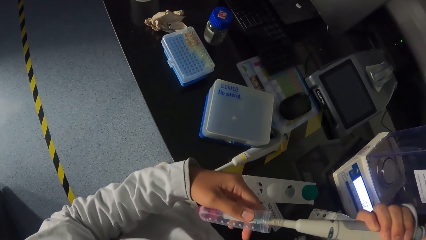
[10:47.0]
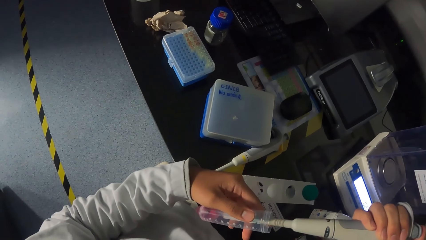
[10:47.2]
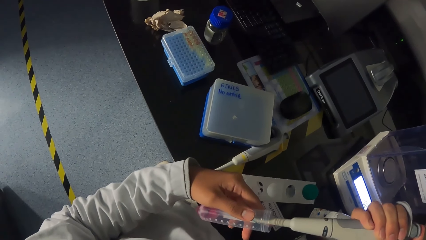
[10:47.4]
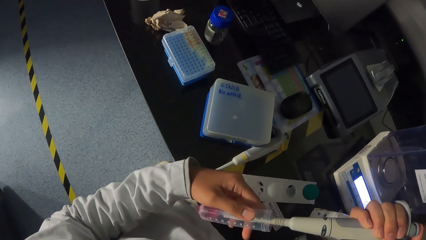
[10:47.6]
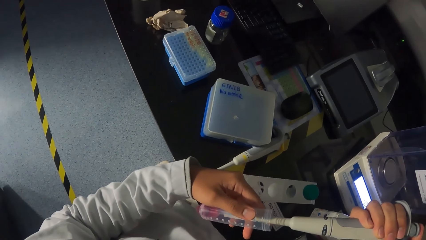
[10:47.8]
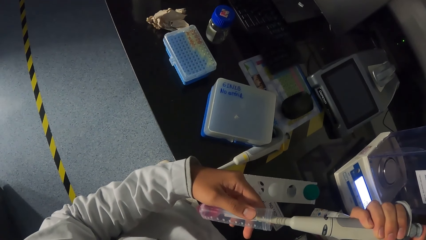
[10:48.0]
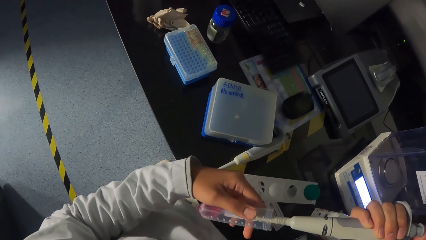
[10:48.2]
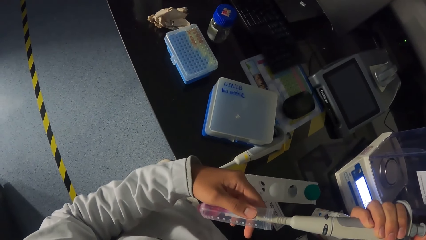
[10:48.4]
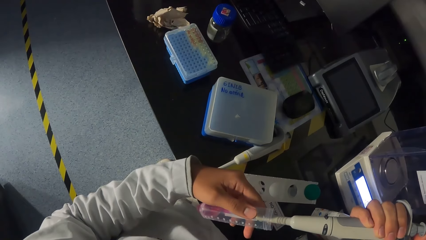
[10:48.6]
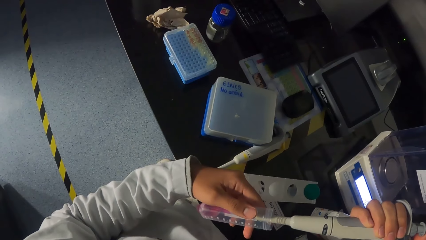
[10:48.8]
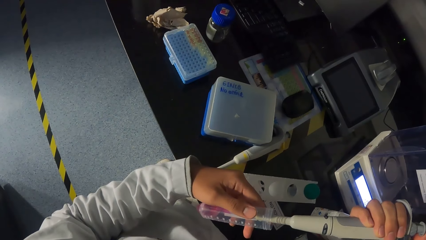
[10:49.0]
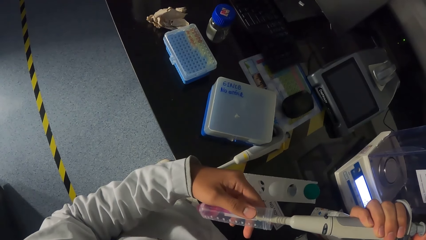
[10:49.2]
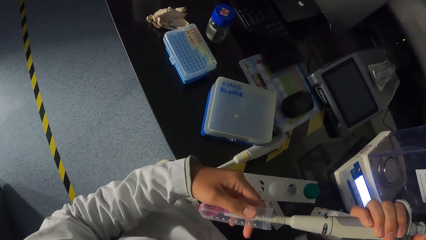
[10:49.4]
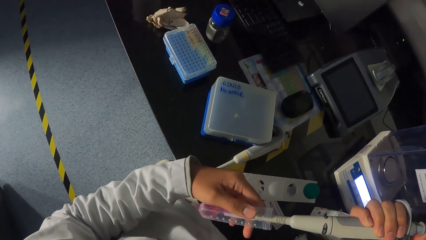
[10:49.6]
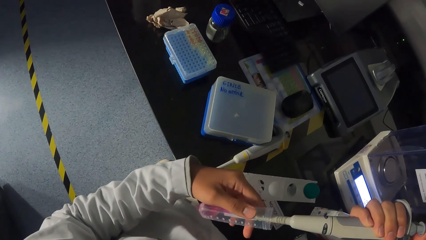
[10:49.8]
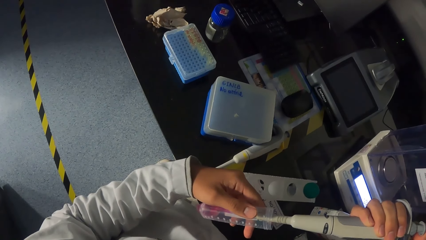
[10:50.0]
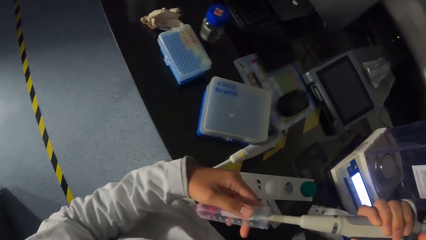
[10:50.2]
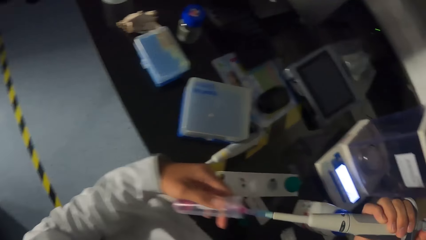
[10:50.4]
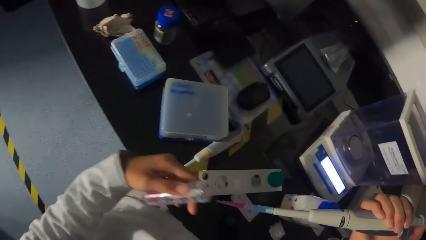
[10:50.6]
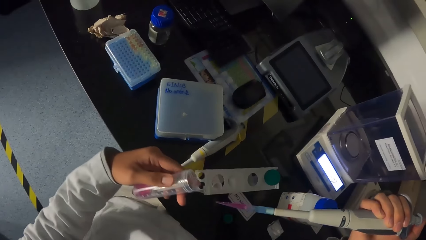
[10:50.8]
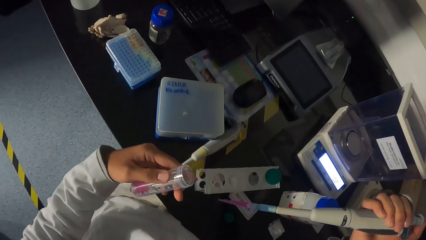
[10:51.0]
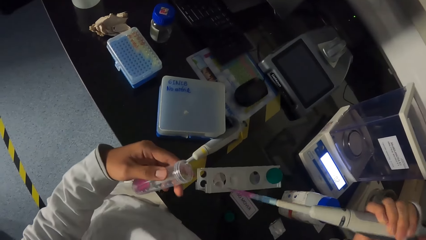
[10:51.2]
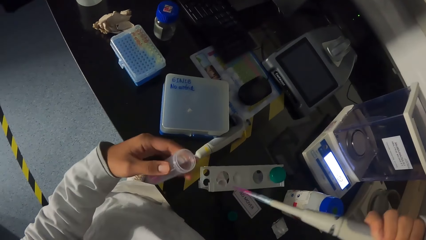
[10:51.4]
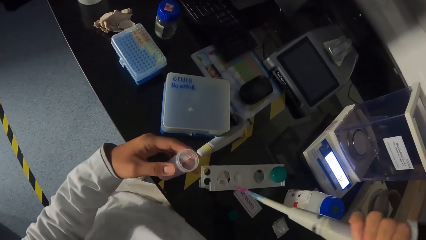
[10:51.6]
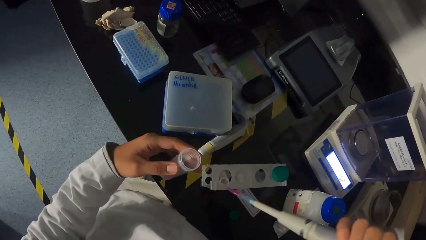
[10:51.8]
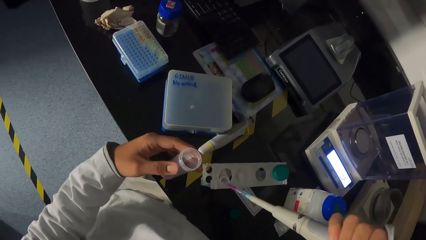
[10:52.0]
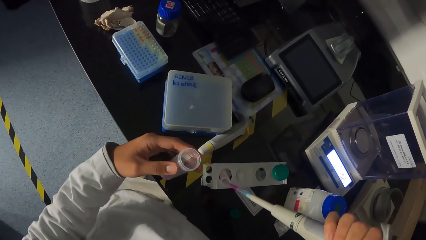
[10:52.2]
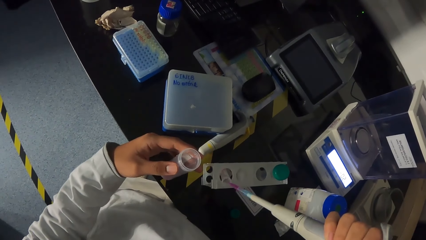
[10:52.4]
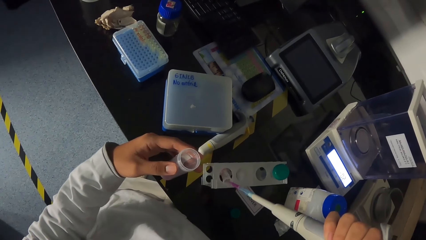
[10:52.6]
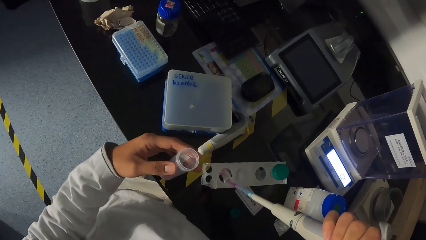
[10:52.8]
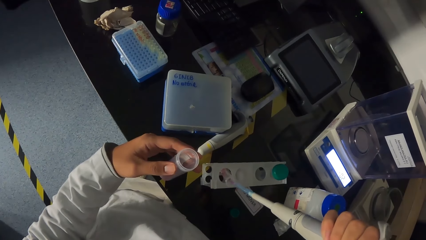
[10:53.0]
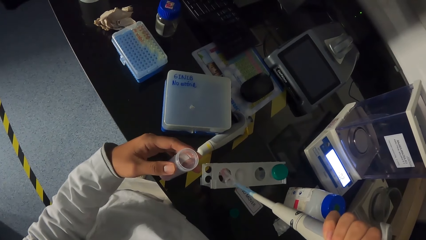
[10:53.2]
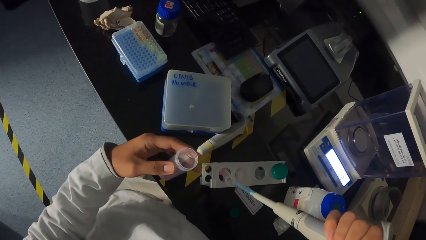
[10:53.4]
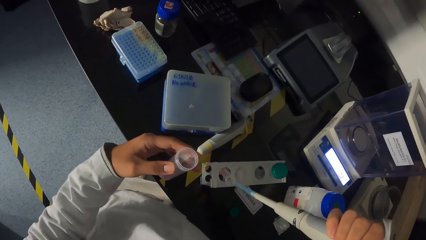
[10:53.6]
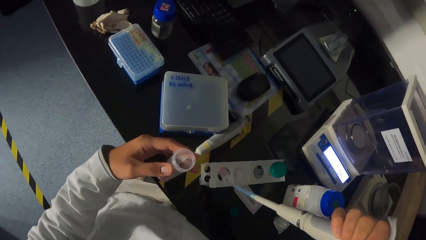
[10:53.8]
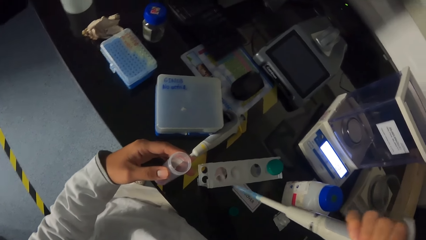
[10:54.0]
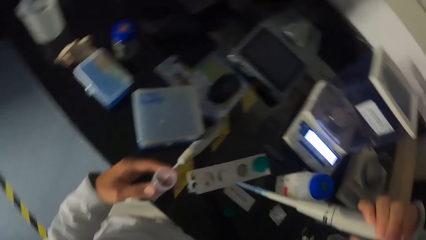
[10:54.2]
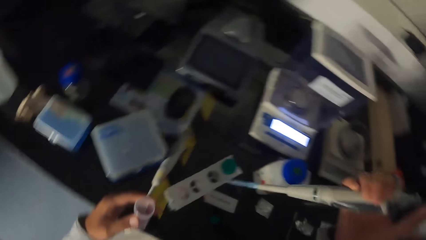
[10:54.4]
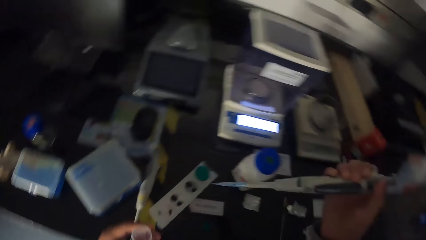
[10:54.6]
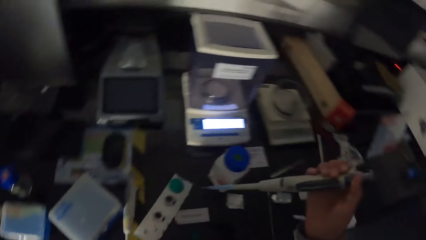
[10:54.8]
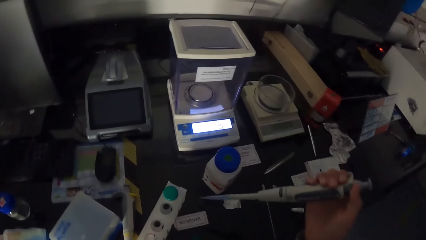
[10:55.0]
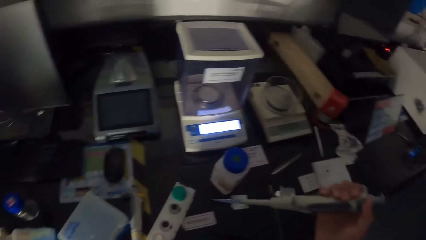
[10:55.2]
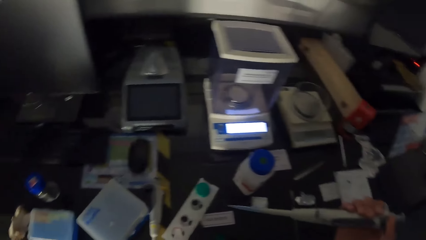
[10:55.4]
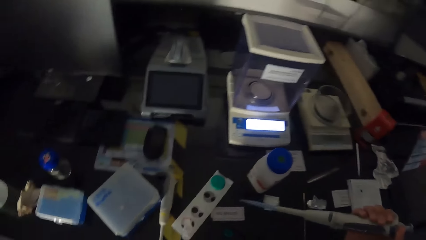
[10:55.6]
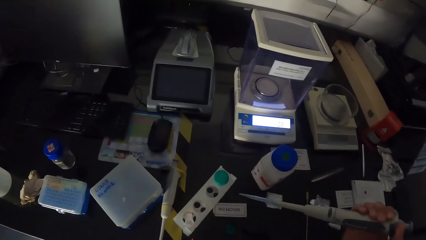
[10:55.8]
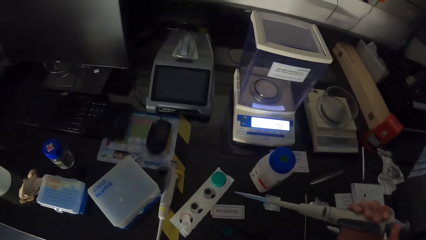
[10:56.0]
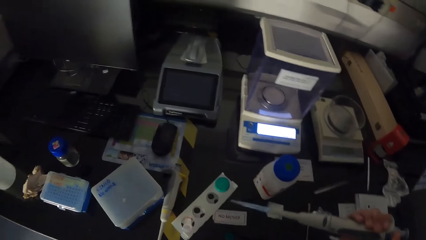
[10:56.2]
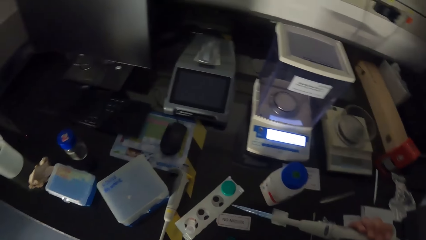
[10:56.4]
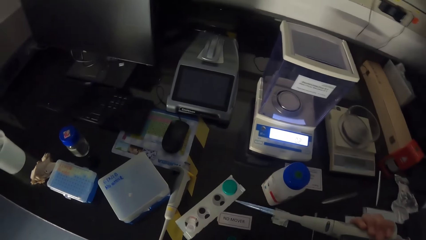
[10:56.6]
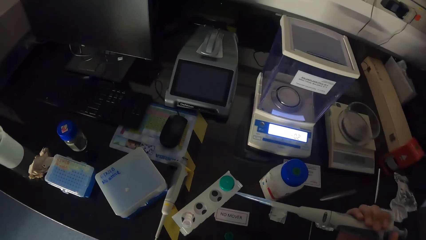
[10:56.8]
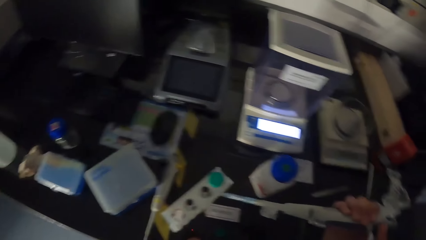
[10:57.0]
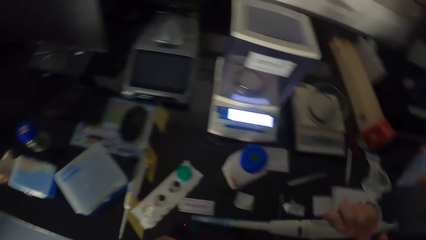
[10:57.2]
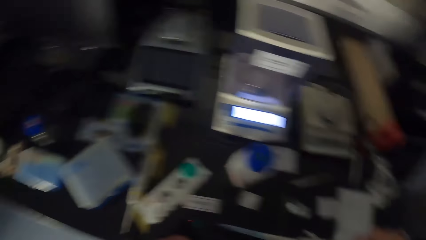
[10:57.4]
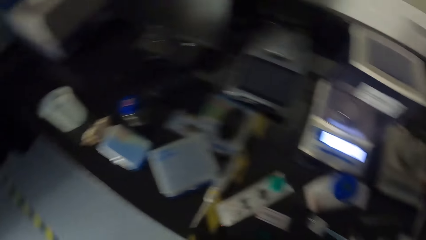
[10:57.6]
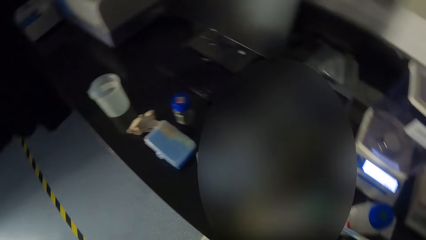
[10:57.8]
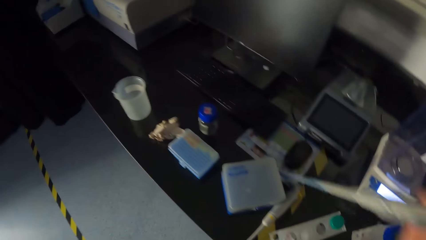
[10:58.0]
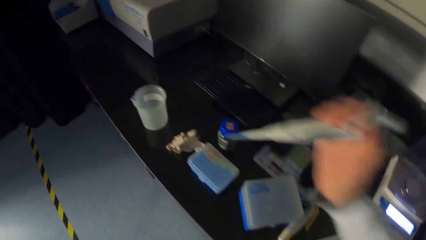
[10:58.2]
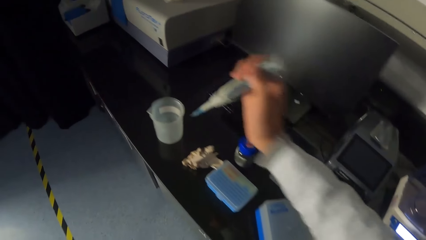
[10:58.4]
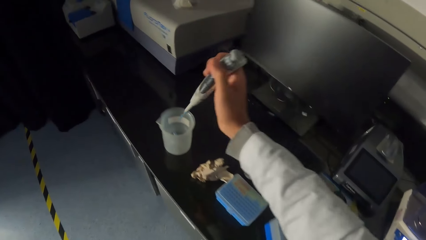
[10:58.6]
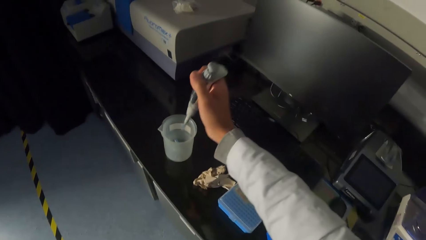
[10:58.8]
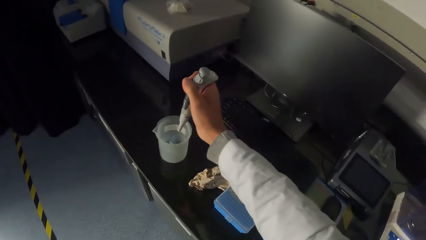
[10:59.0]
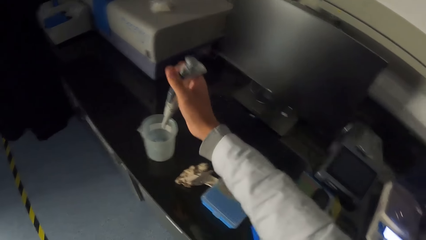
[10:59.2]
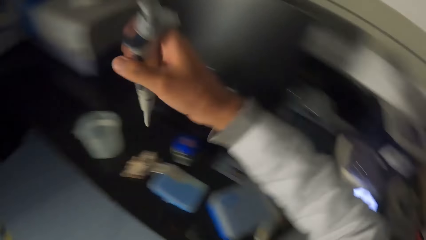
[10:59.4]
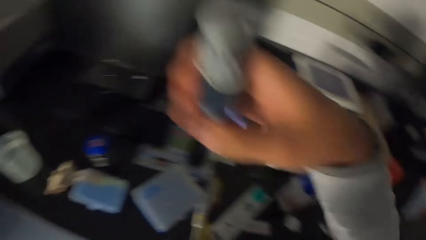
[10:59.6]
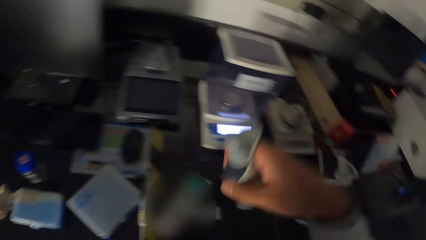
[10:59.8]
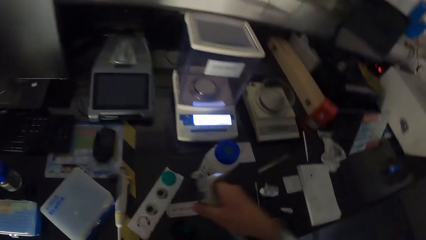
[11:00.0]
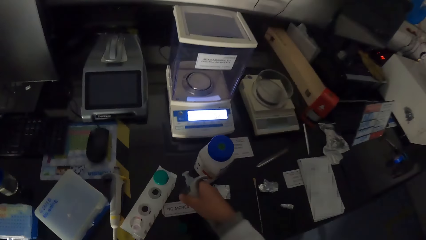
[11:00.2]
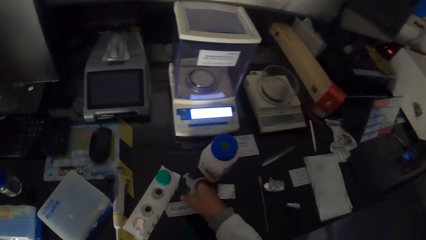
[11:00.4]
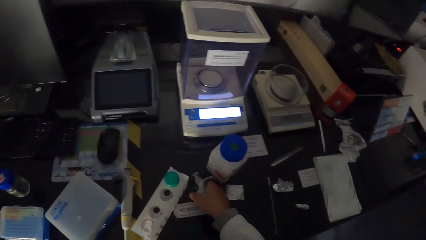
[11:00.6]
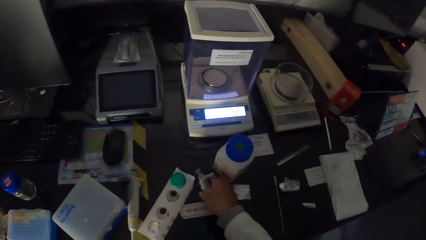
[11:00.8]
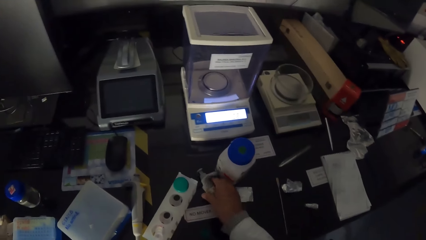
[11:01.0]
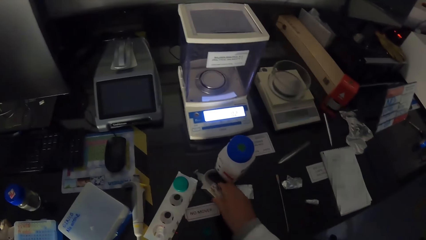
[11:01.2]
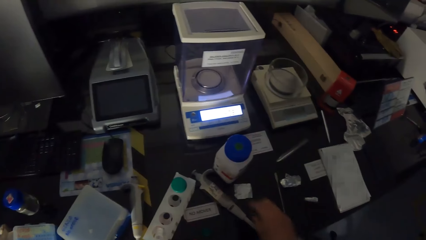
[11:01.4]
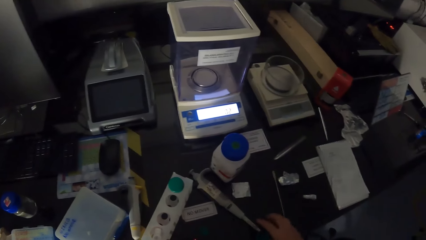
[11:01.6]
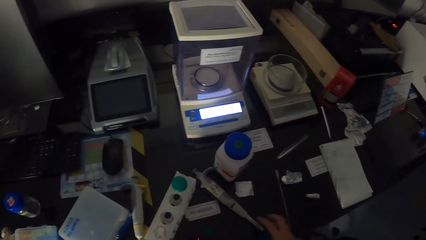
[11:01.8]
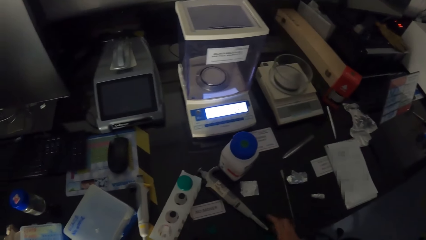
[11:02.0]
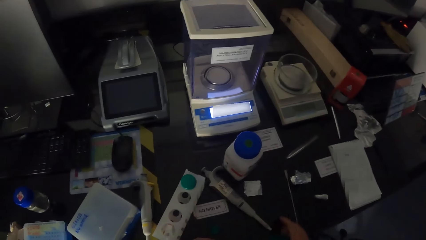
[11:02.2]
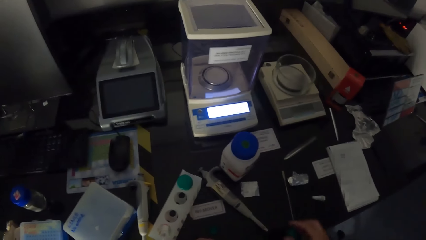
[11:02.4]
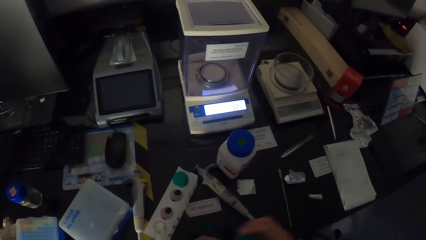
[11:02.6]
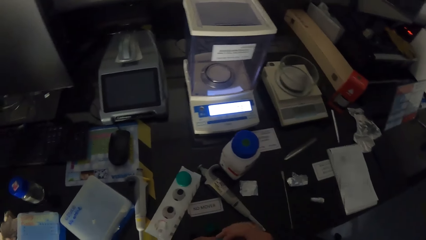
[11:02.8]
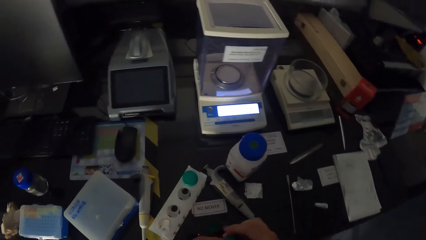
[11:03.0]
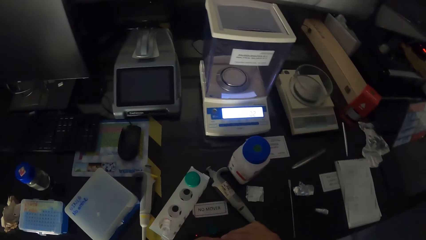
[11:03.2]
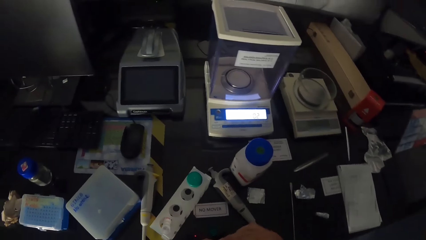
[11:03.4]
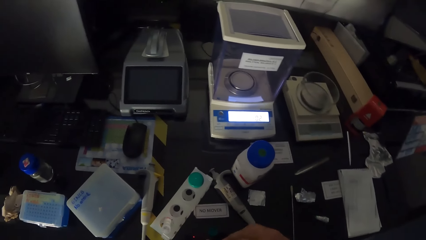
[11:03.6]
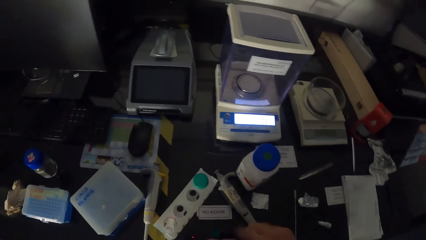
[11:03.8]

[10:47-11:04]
The camera wearer presses the liquid in the syringe or micropipette into the test tube in the rack with his right hand. He holds the micropipette. He presses the liquid in the syringe into a beaker with his right hand. He puts a dropper in the container. He drops the syringe on the table with his right hand. He looks around.
